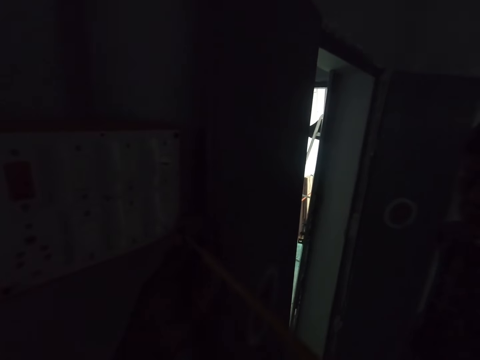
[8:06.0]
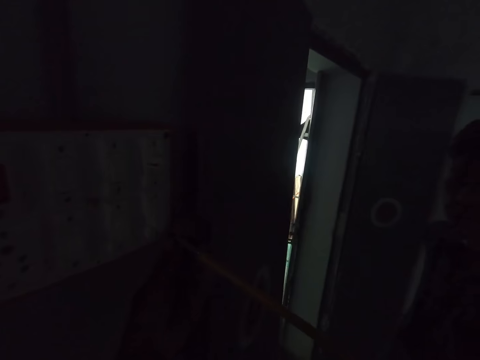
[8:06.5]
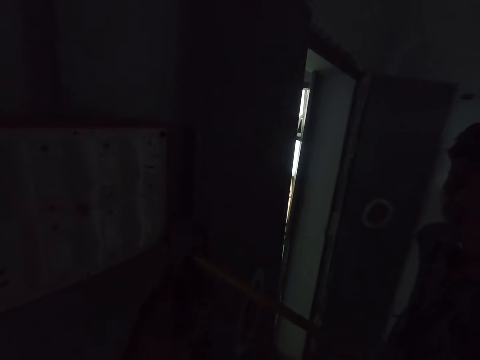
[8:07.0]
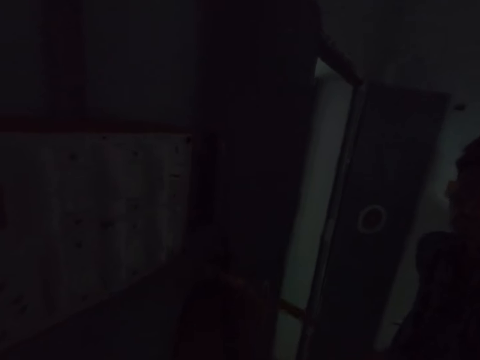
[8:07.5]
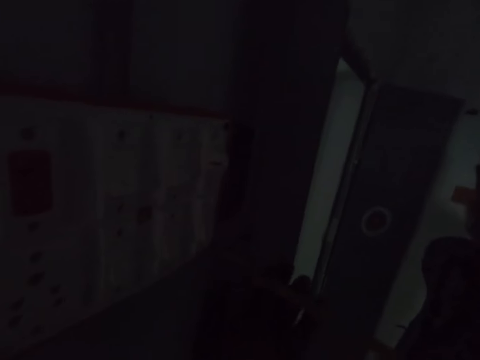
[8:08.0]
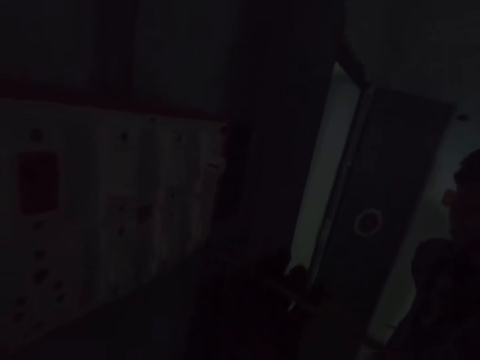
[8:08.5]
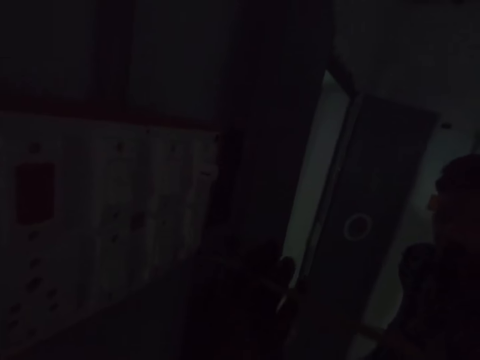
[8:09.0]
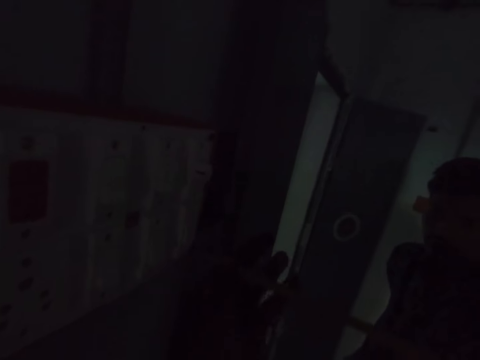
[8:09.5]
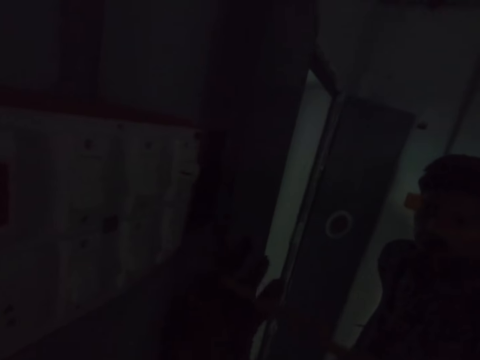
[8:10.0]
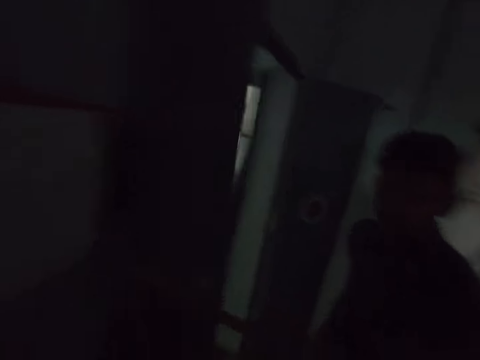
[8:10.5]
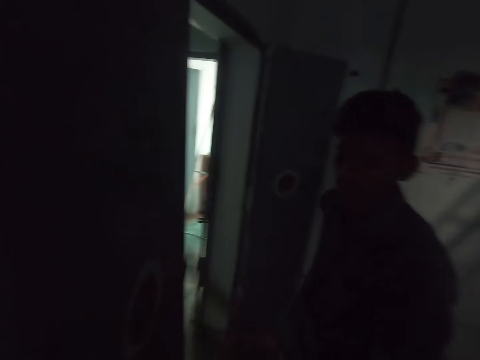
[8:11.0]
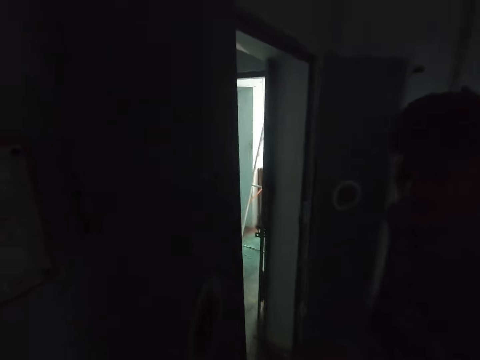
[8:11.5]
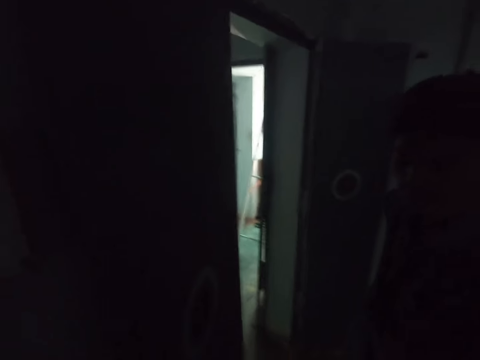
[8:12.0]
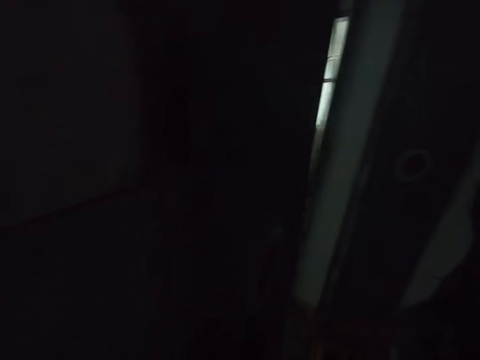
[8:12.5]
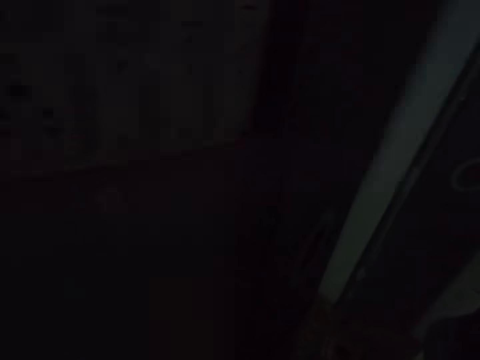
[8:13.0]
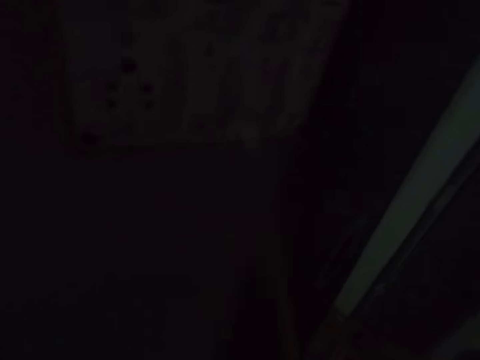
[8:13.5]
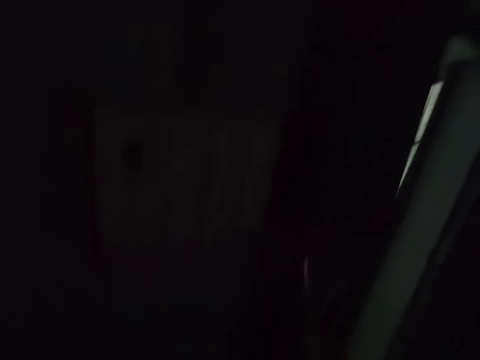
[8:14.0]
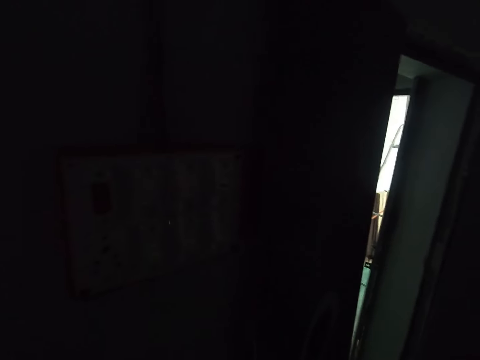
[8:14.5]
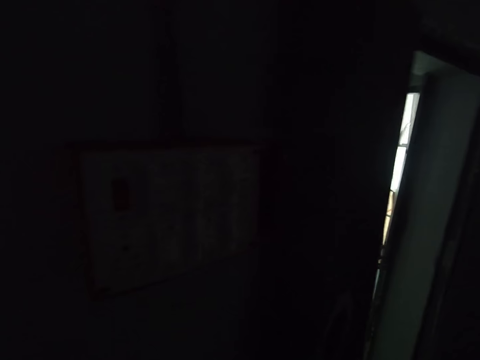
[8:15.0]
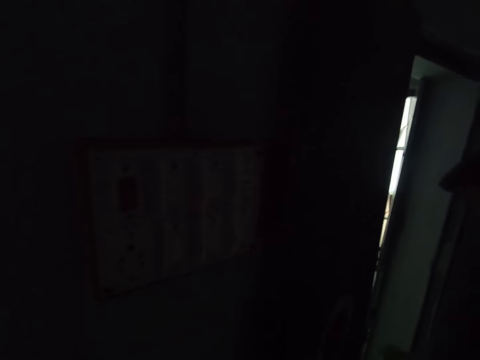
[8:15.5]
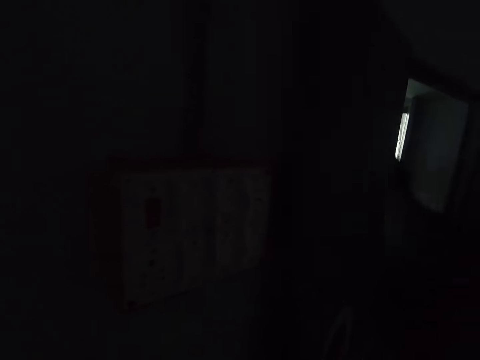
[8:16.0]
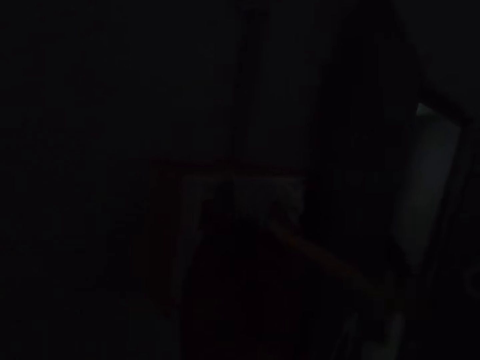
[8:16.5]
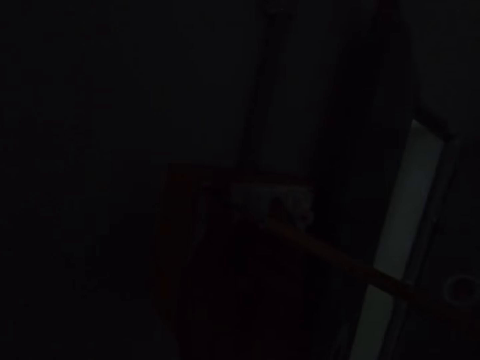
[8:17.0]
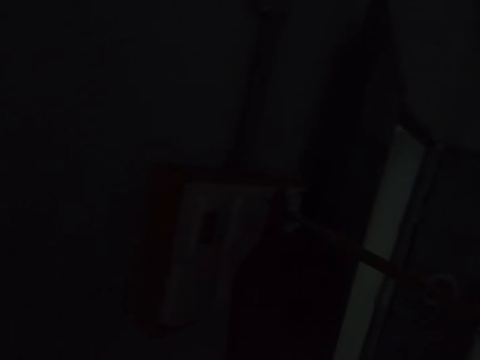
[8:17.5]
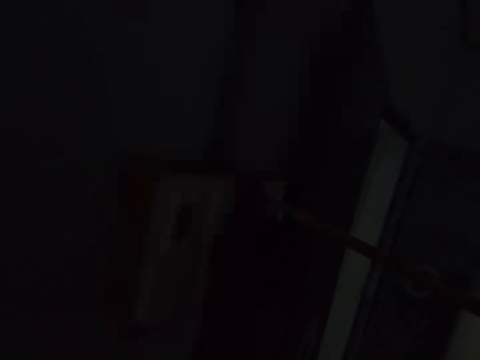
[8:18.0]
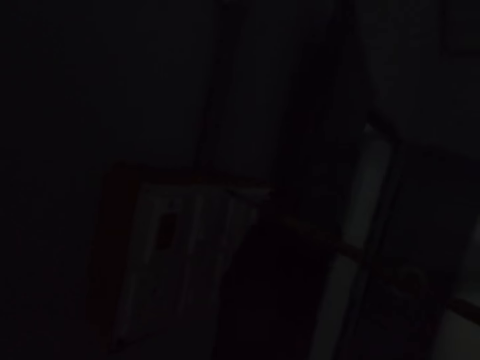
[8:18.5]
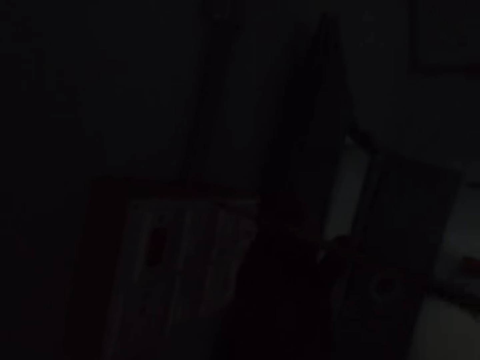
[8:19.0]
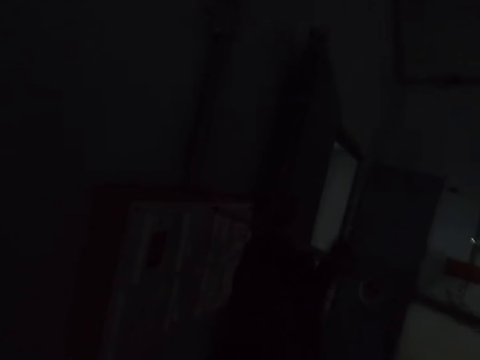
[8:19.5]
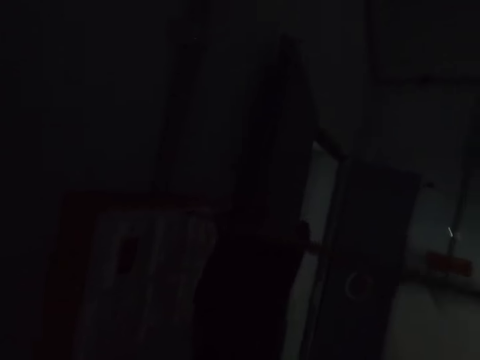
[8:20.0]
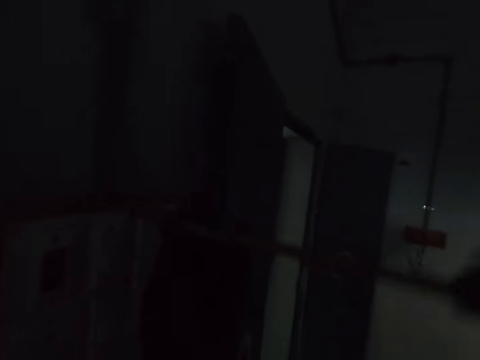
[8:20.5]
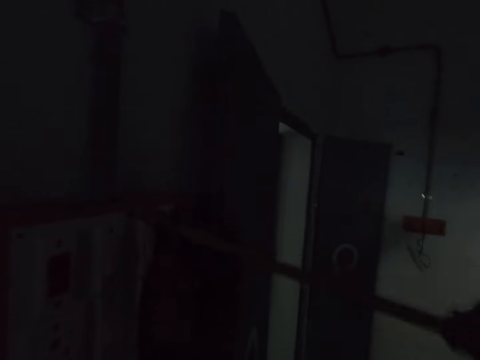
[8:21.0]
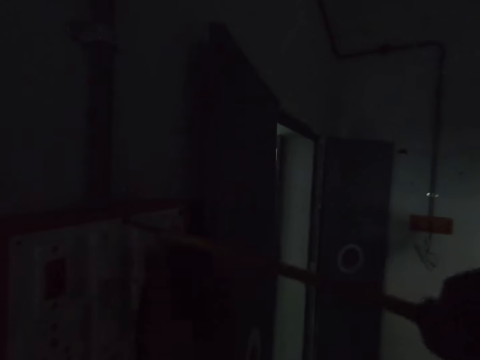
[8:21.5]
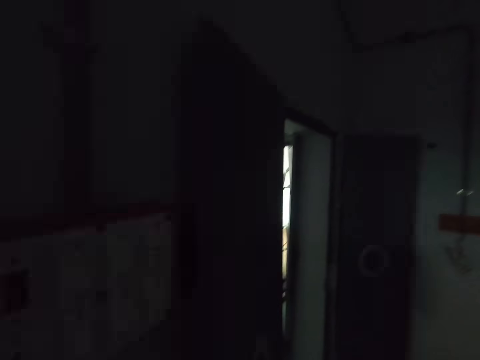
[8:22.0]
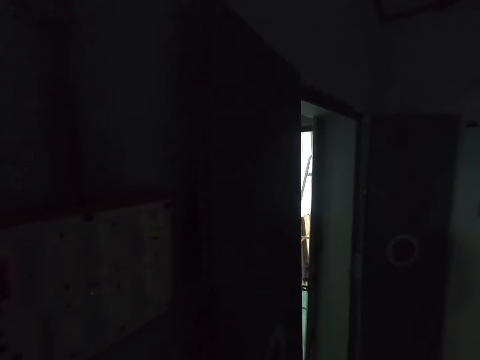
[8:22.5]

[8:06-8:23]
The camera wearer tightens the screws of the socket with the screwdriver with both hands. A person looks at the camera wearer. The camera wearer moves in a room. The person exits the room. The camera wearer screws in a screw on a motherboard.

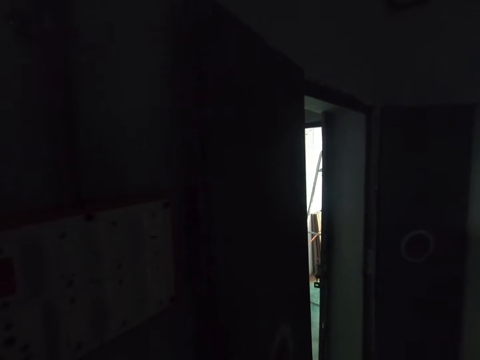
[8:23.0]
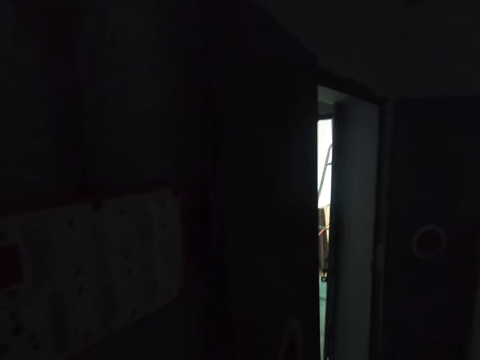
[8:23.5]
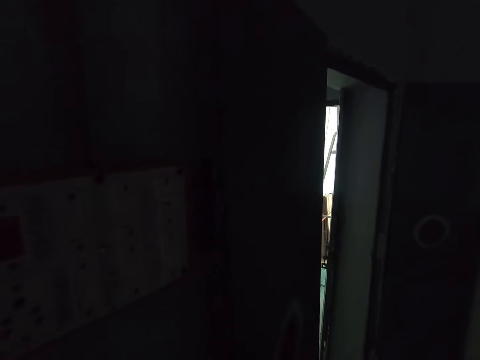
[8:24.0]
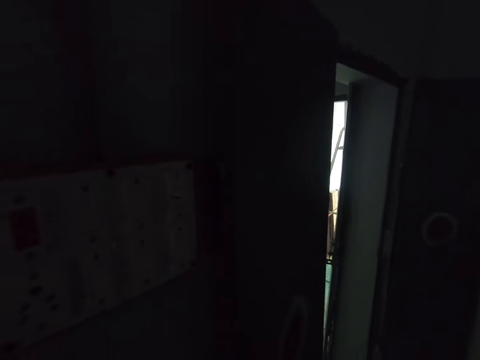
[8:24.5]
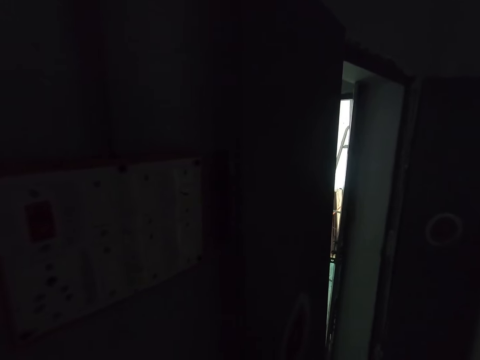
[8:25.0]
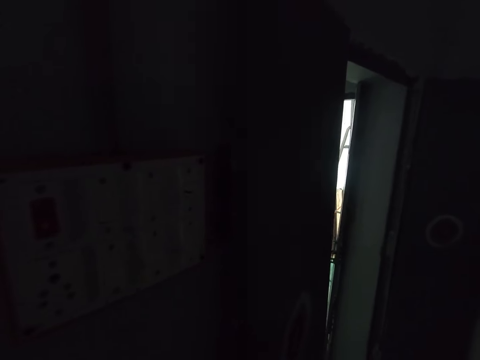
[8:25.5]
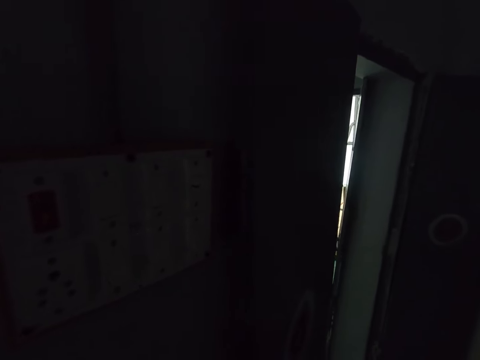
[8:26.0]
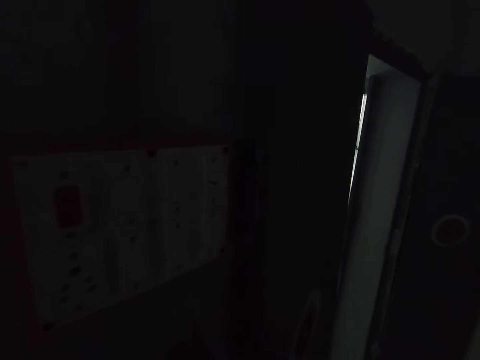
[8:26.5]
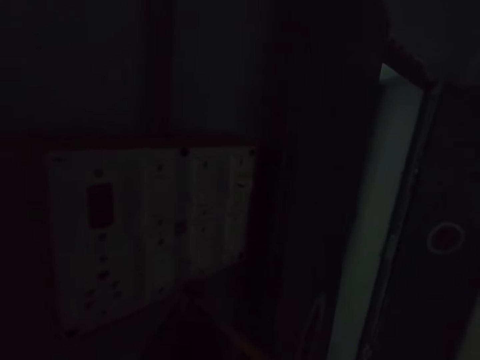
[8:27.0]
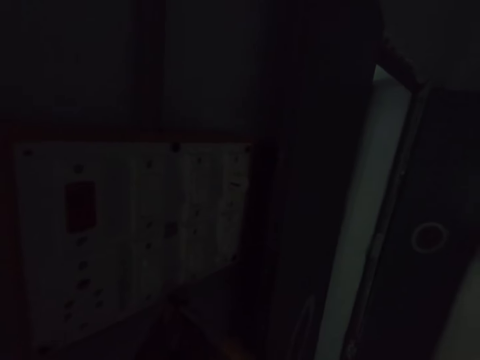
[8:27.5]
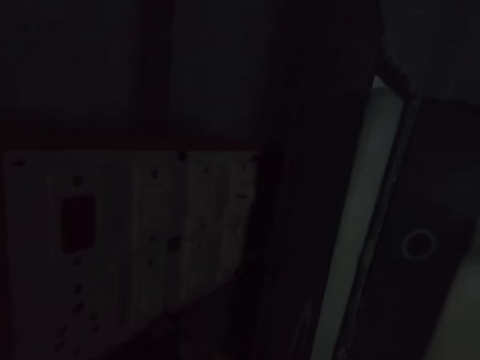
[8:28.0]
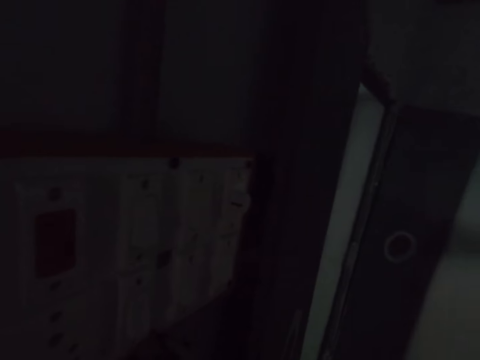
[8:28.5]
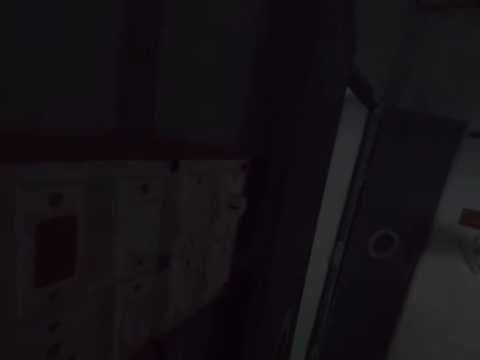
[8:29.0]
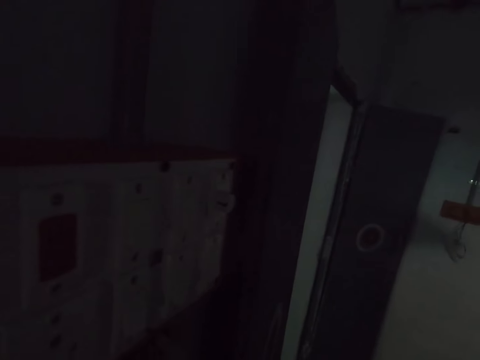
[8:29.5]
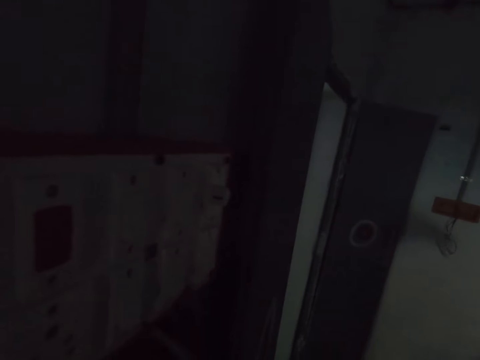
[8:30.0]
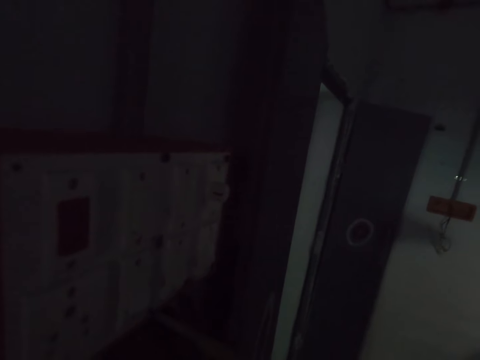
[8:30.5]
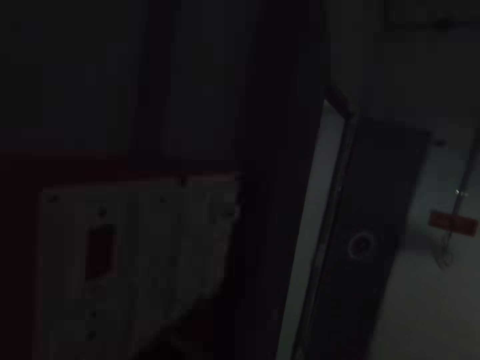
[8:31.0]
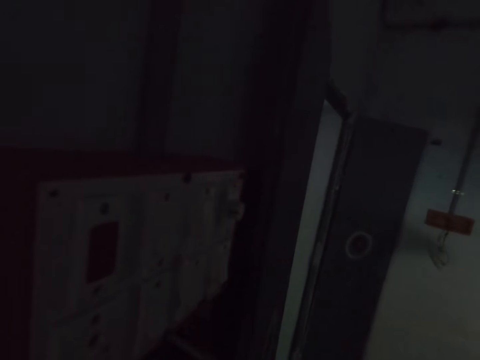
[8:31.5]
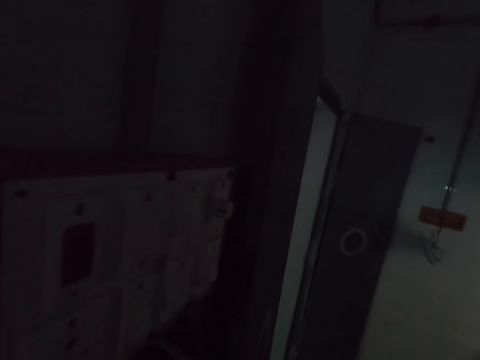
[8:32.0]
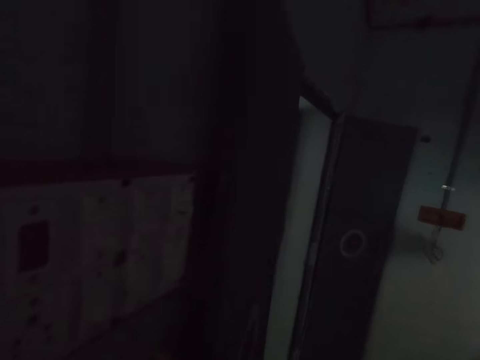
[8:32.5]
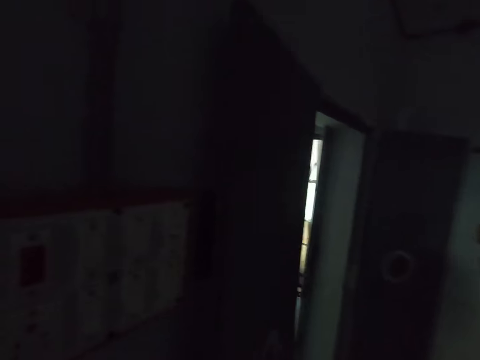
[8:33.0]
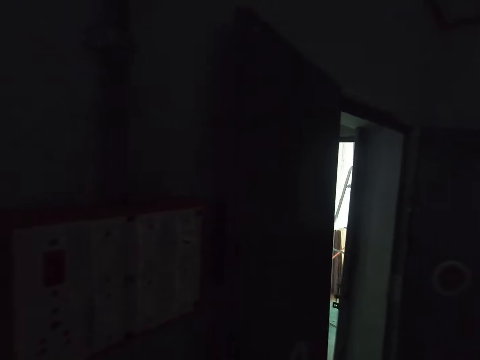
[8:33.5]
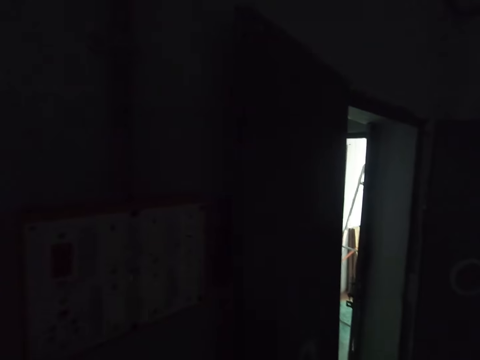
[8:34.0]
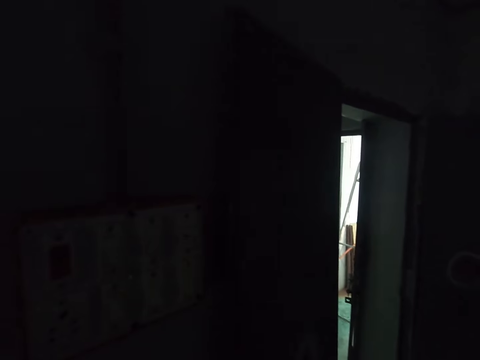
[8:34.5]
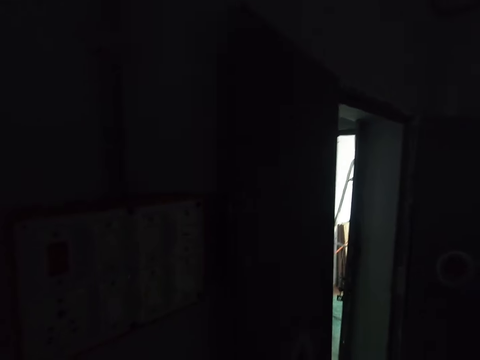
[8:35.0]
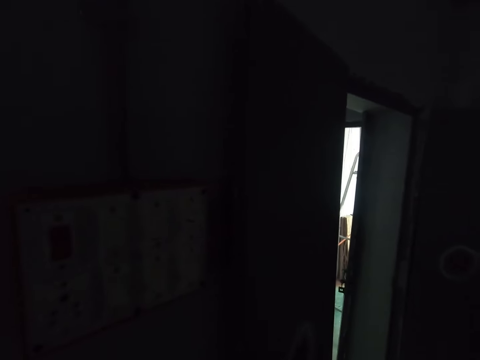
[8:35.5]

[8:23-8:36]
The camera wearer looks at a motherboard. They walk in a room.
